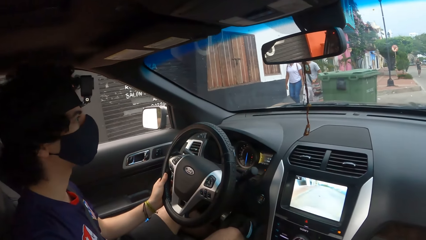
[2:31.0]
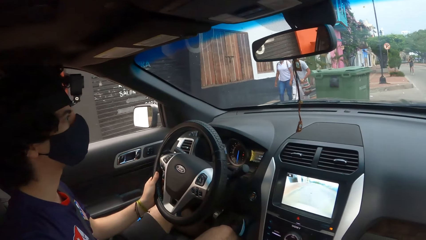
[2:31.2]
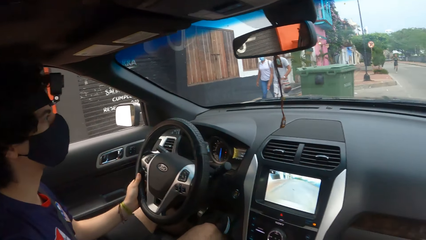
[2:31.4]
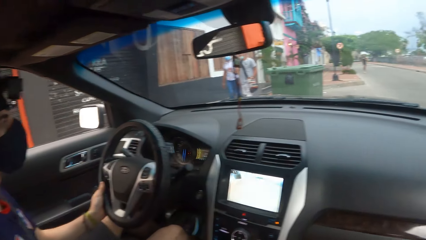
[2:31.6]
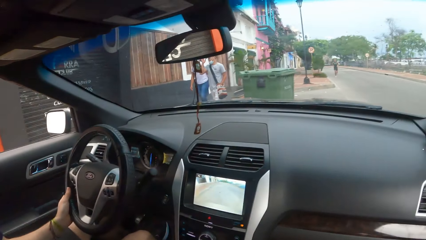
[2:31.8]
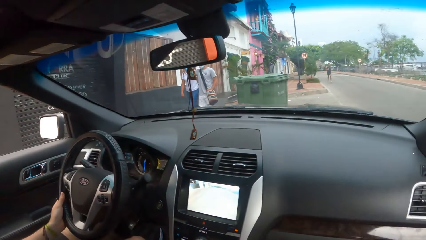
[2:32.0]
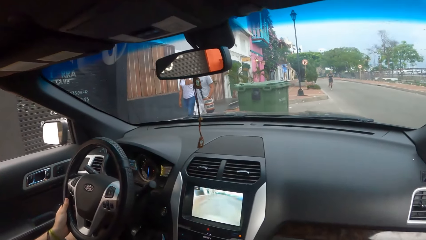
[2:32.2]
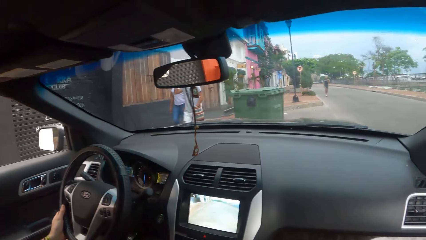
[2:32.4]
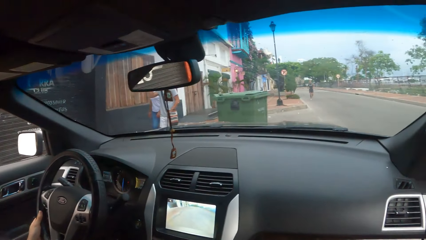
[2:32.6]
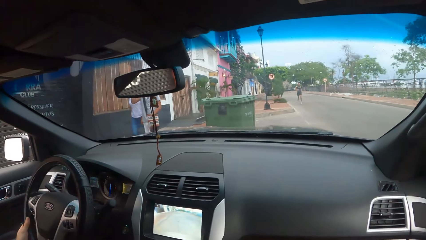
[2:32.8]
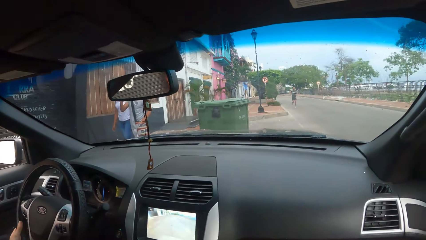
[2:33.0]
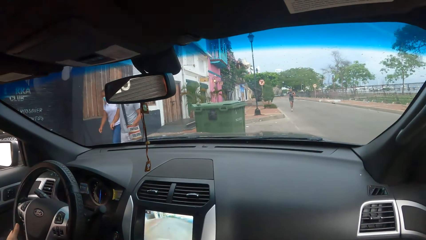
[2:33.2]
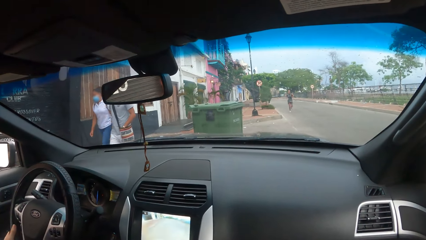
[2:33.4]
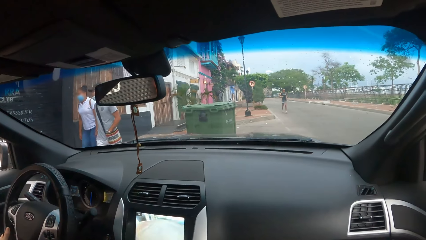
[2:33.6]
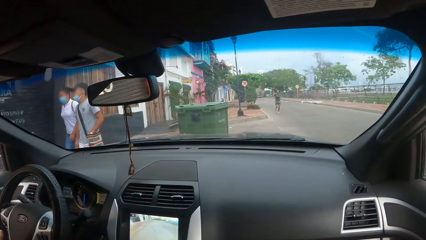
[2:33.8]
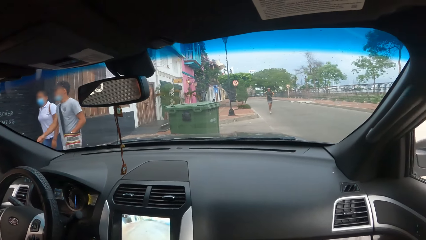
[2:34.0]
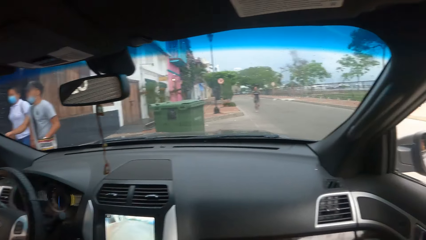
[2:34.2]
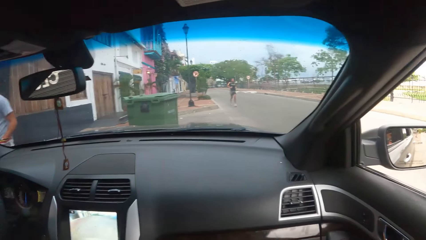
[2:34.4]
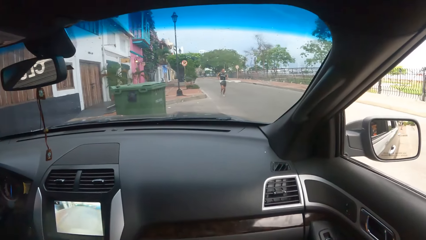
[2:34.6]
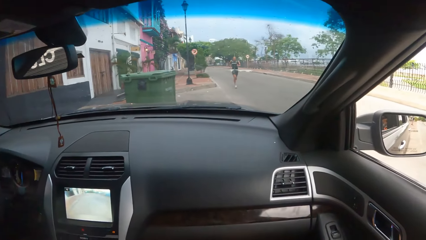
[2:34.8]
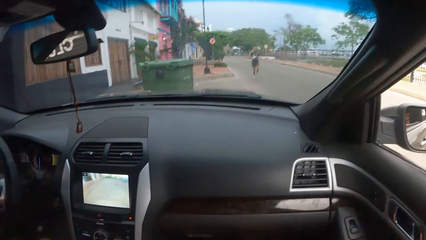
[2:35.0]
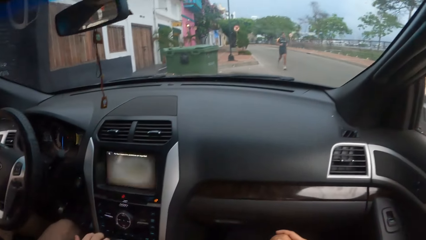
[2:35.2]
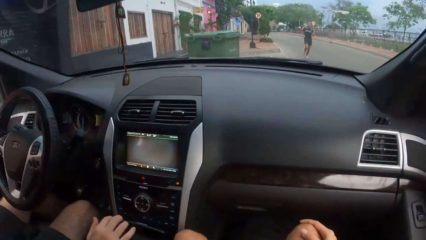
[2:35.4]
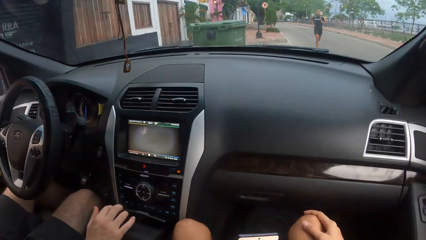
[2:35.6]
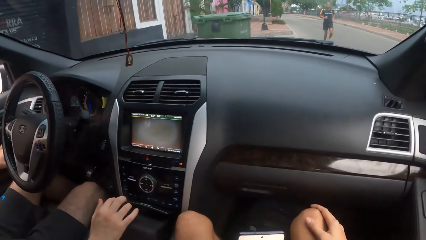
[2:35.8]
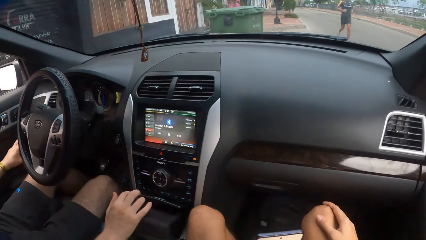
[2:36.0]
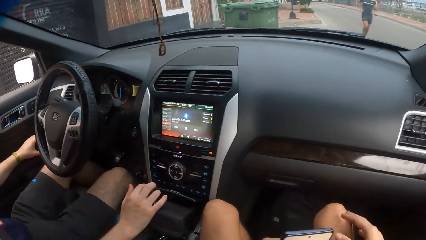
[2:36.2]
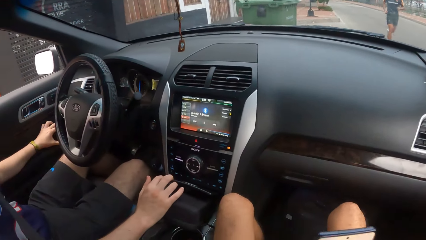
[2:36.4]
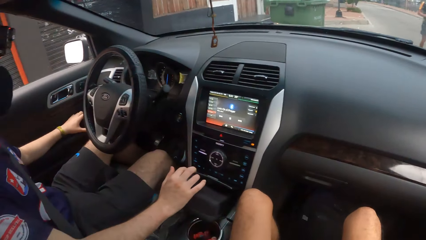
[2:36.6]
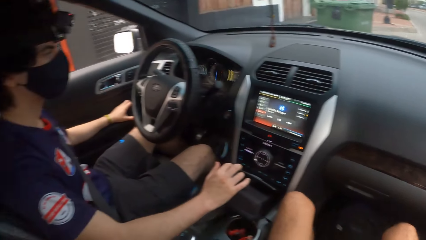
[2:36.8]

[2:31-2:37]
The man removes his hand from the car steering wheel. The man stops the car. The camera wearer looks around.

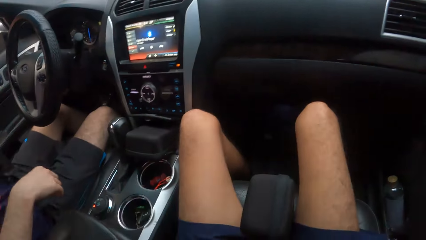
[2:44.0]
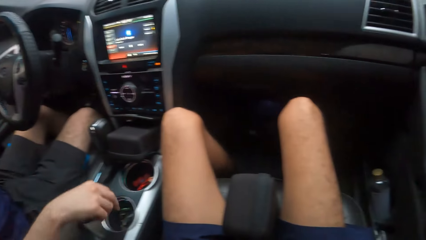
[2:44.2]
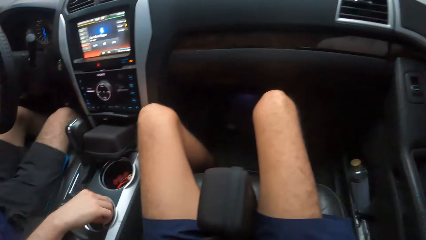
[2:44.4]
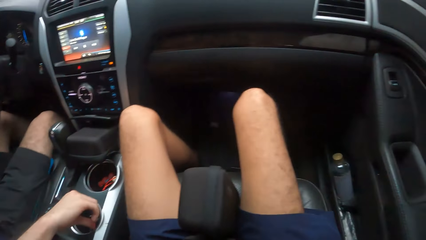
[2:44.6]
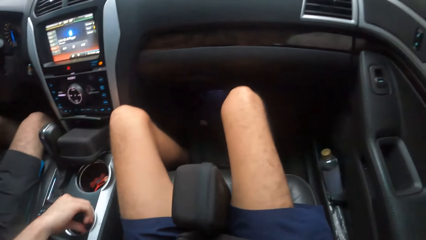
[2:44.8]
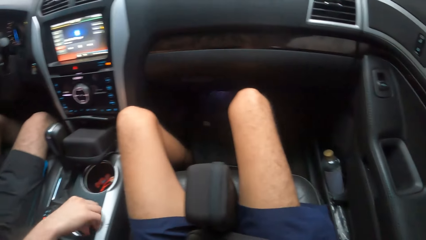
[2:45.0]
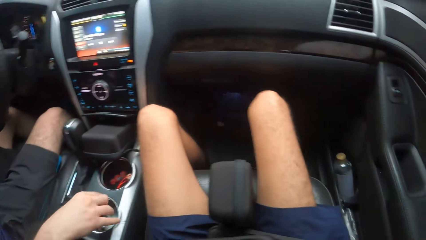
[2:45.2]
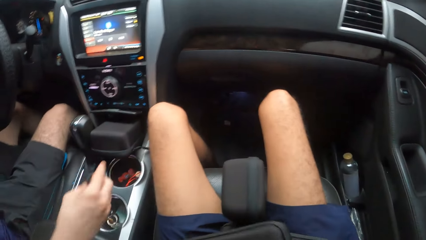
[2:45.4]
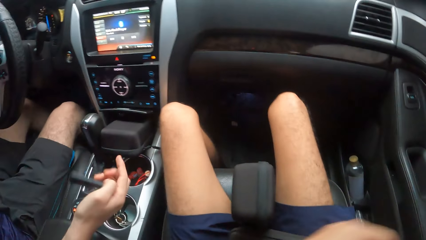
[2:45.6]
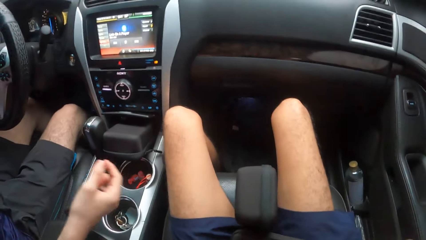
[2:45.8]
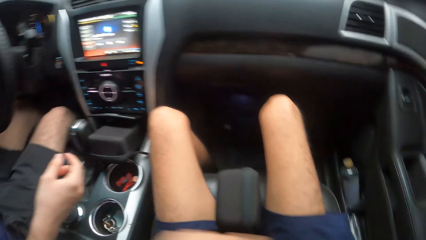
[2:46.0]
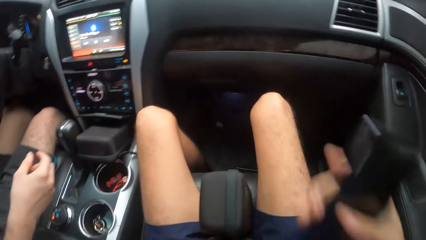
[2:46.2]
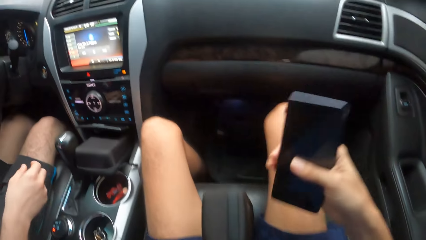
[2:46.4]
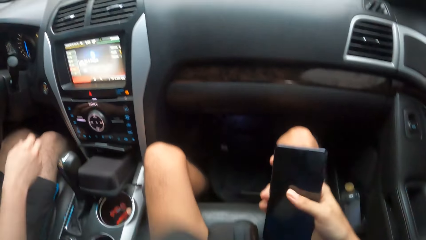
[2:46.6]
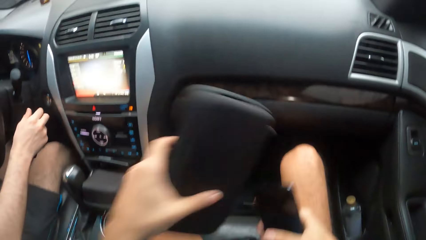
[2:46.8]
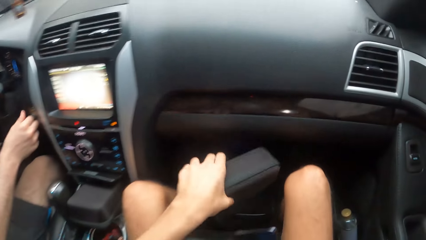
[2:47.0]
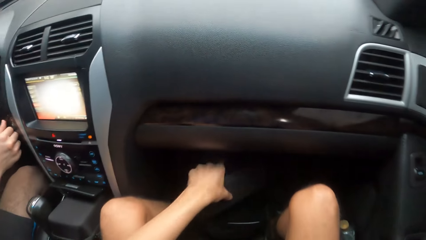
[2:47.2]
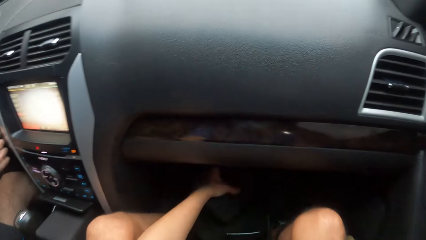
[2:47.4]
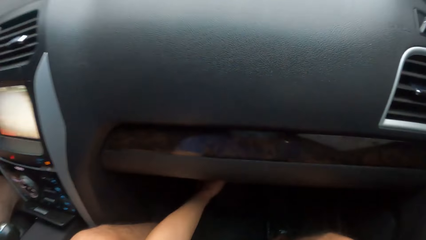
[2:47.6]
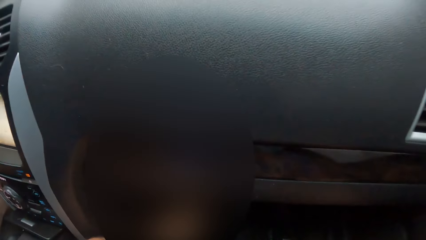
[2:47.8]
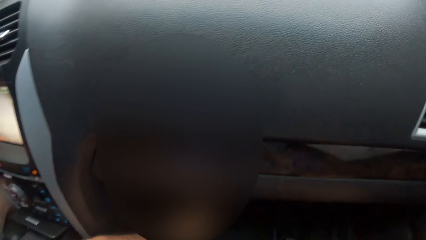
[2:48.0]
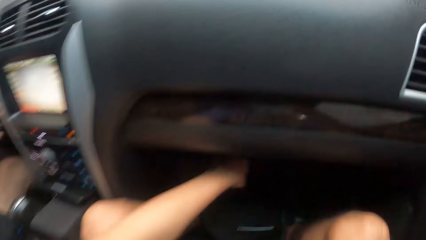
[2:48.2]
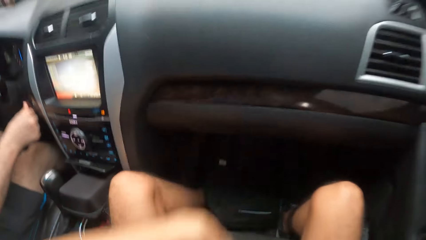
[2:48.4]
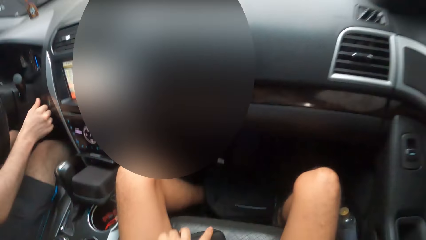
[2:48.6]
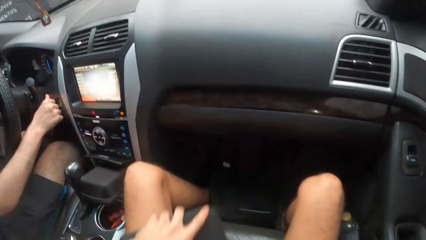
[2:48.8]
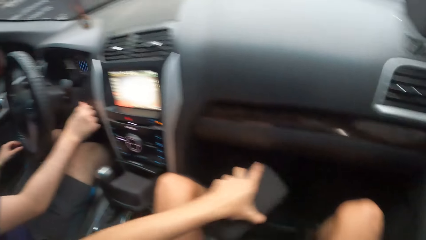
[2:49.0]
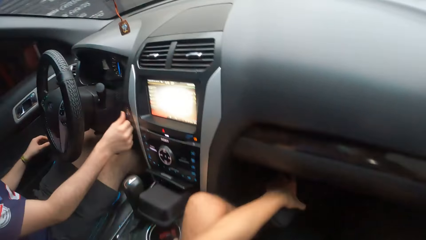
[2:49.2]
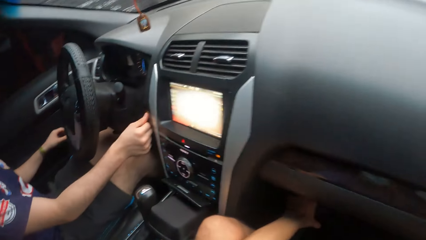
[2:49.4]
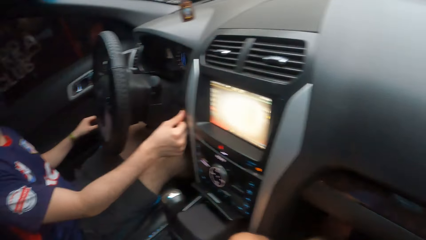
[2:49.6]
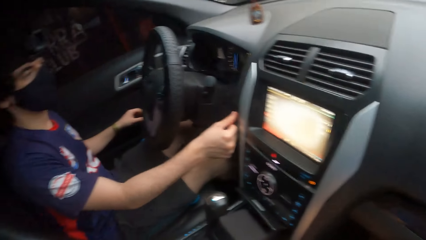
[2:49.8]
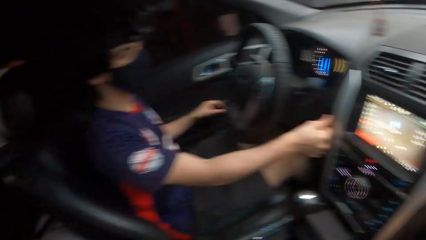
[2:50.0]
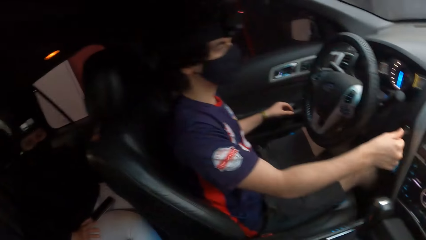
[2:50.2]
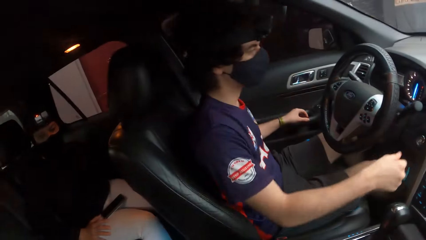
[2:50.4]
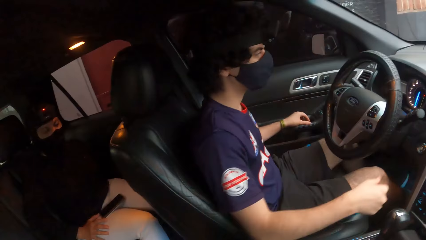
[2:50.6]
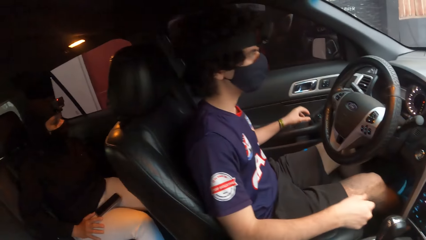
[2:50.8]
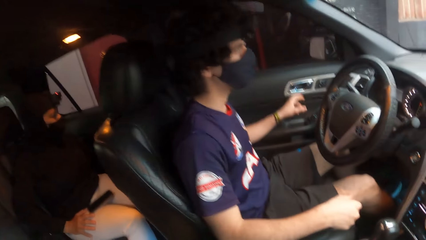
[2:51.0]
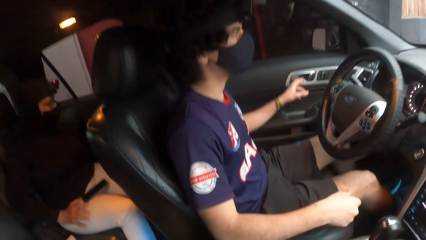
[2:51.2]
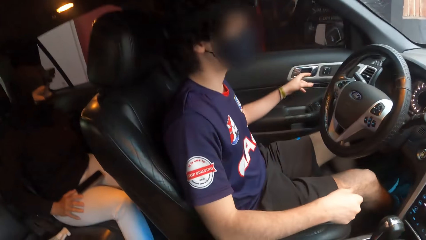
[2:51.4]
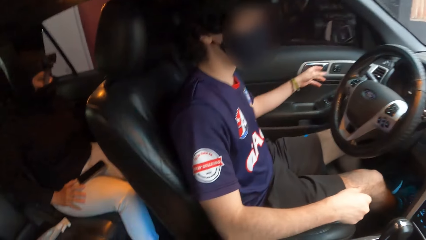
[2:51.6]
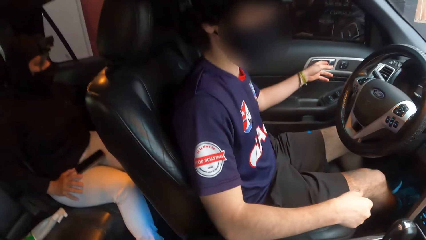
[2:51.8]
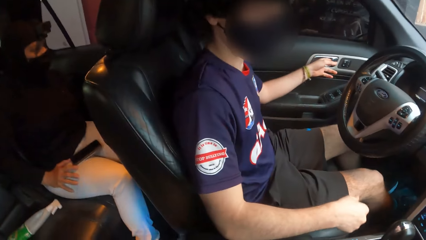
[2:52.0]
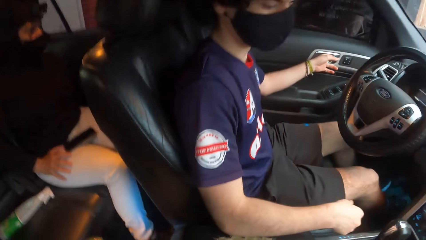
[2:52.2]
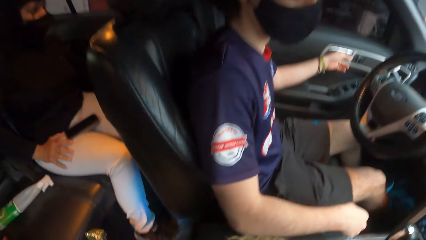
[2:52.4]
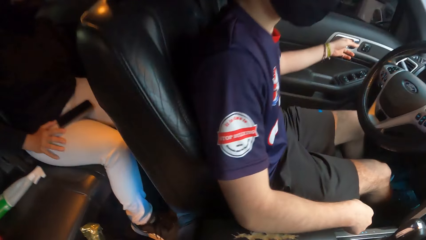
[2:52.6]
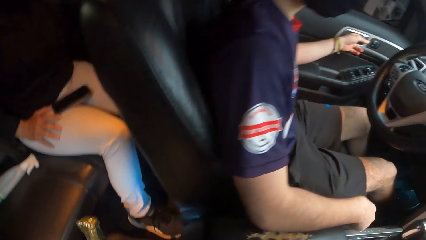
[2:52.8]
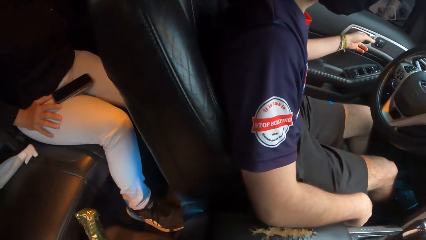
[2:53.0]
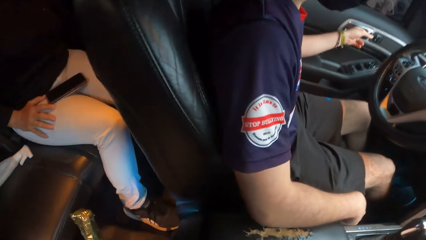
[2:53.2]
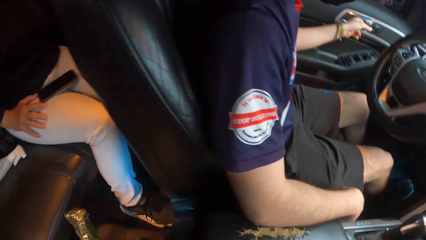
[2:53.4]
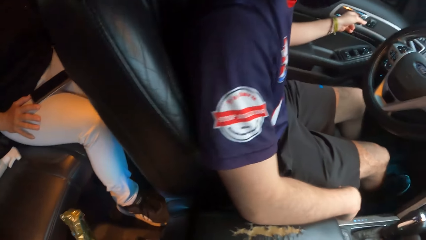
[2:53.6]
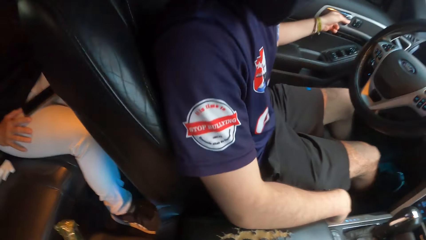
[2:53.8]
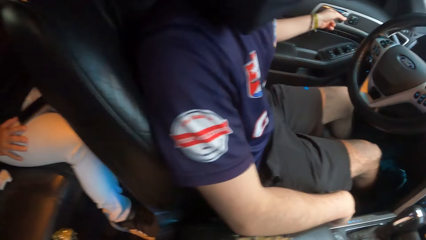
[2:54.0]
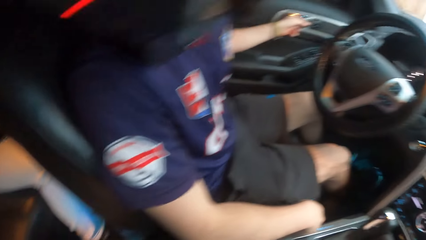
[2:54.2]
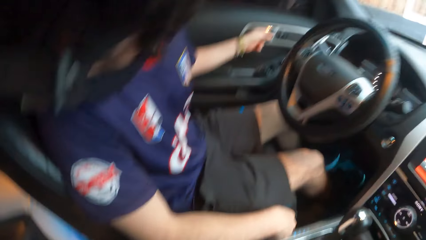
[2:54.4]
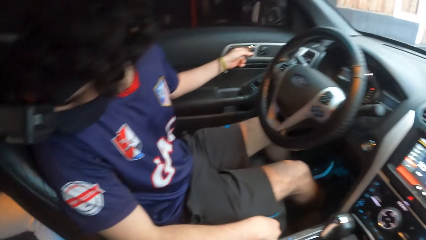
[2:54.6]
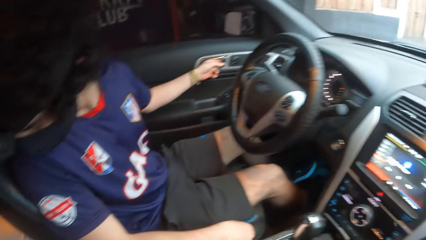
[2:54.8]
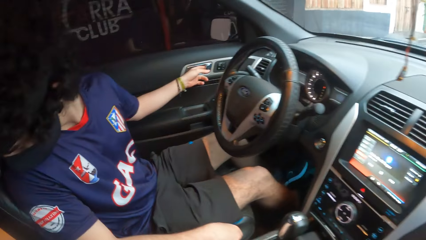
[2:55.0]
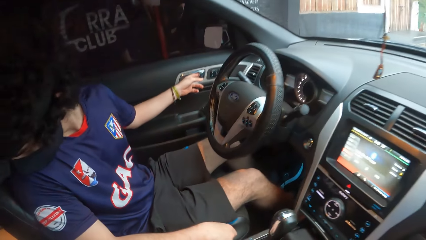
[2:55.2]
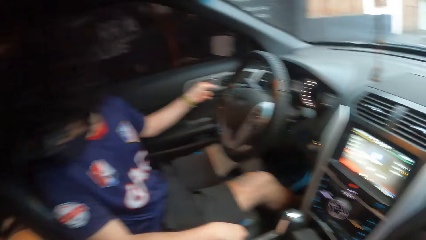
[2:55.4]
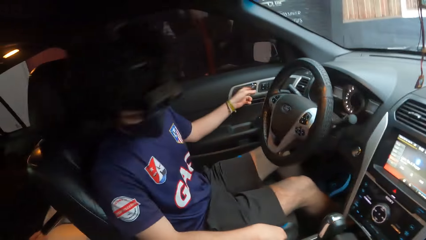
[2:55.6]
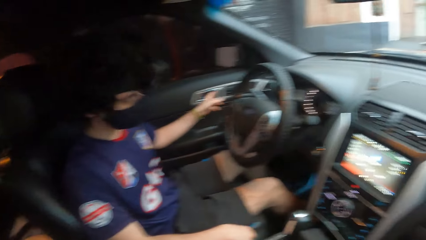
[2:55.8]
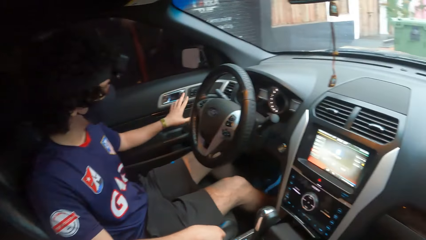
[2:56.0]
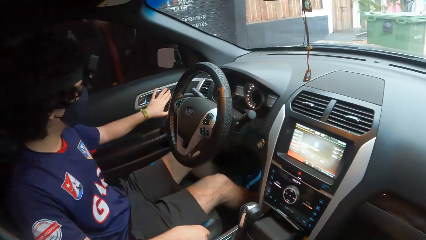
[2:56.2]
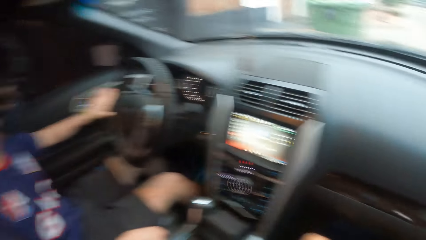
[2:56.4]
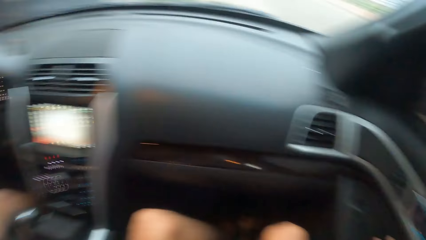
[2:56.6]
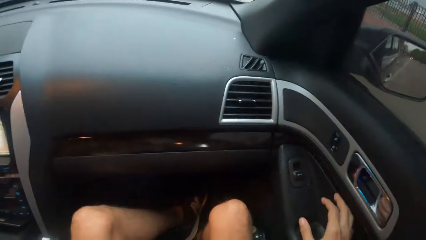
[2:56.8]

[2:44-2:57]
The man picks up keys. The camera wearer puts down the Bluetooth speakers. The man presses the off button. The camera wearer looks around. The man looks back at a woman. The man opens the car door. The man looks around.
